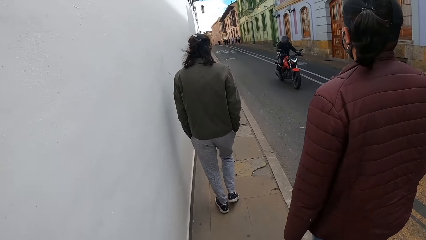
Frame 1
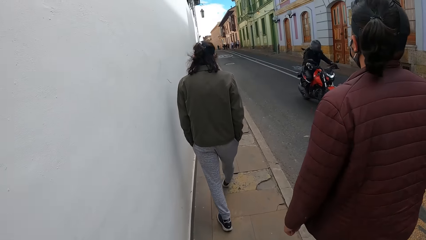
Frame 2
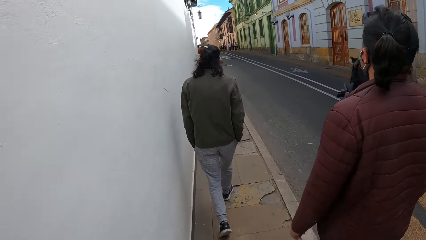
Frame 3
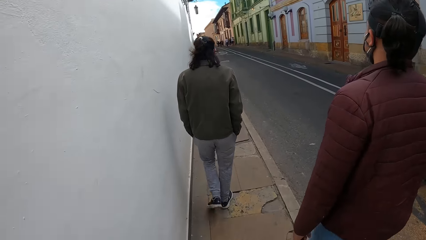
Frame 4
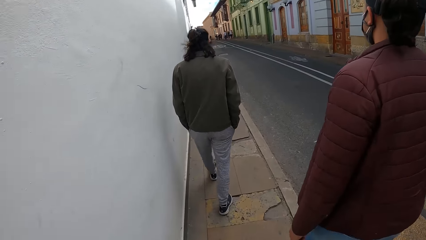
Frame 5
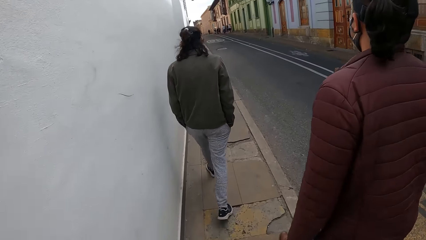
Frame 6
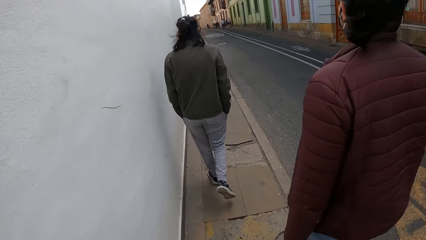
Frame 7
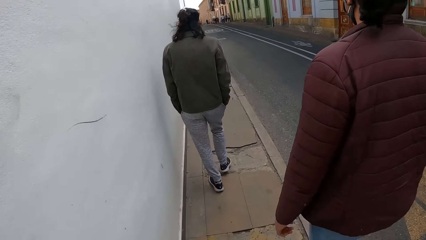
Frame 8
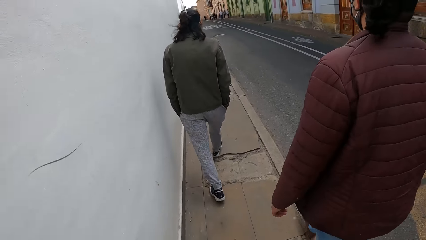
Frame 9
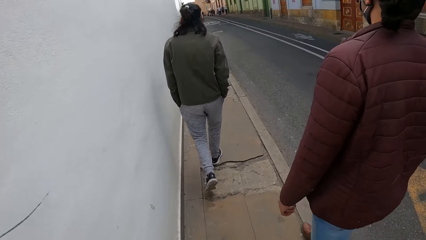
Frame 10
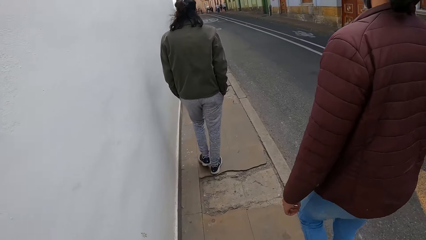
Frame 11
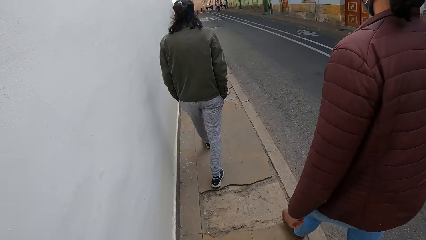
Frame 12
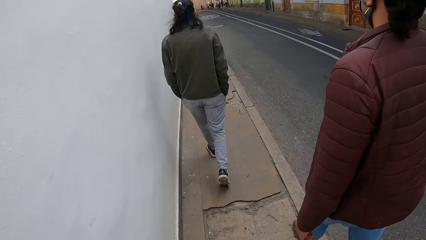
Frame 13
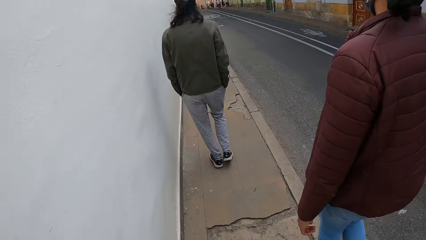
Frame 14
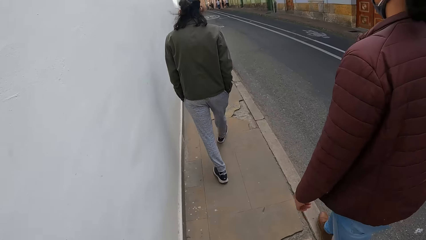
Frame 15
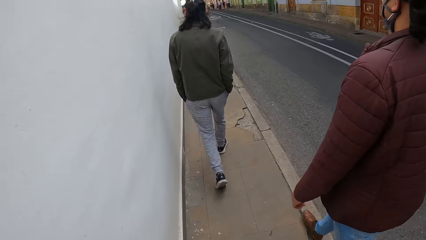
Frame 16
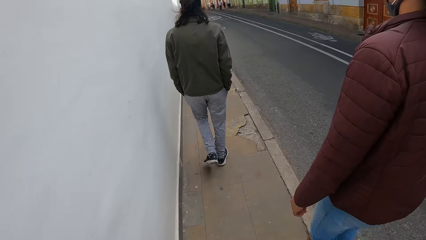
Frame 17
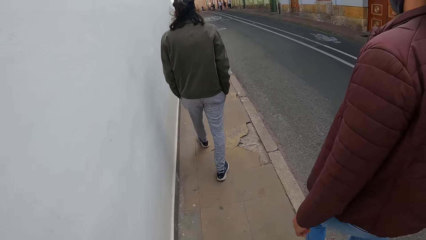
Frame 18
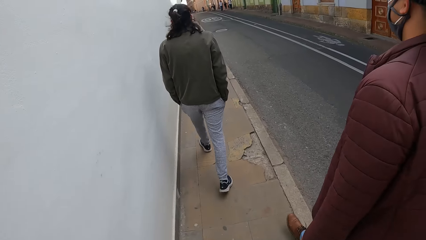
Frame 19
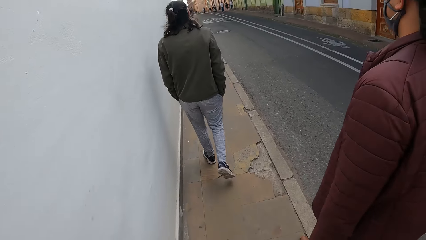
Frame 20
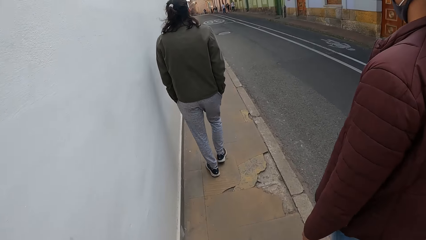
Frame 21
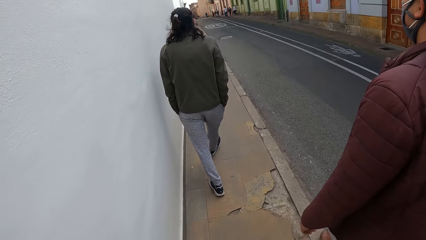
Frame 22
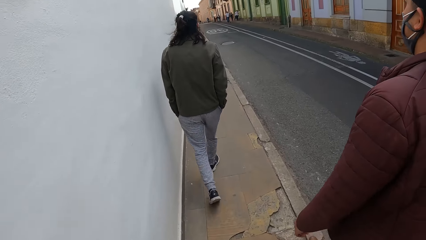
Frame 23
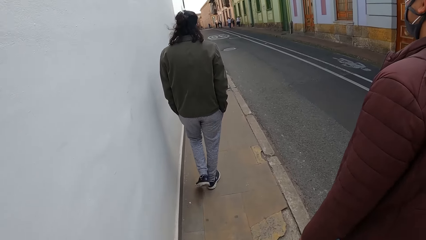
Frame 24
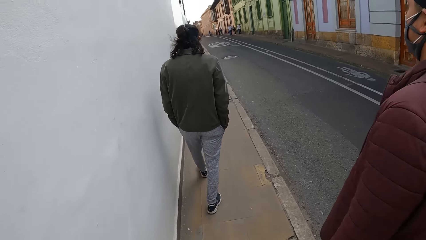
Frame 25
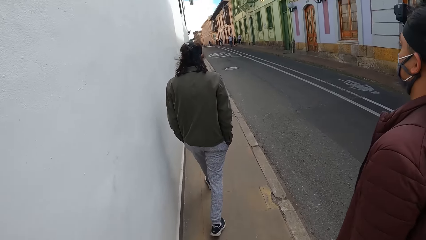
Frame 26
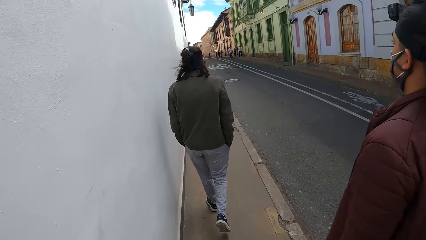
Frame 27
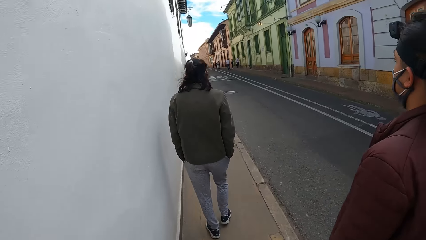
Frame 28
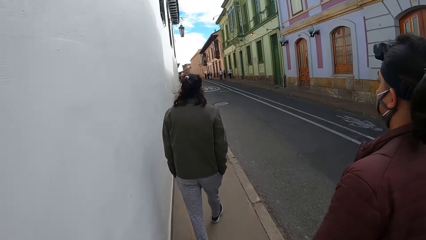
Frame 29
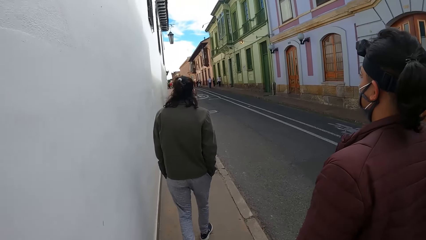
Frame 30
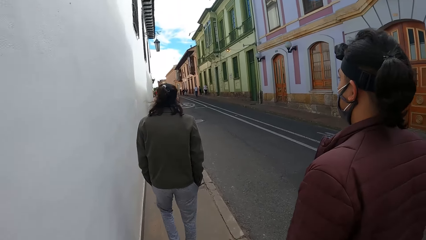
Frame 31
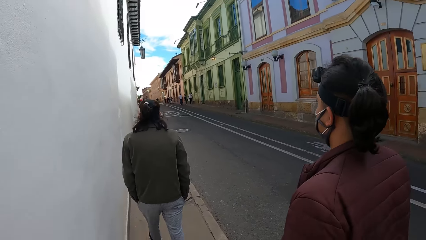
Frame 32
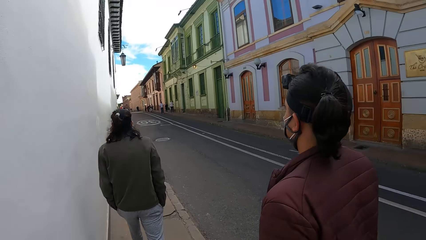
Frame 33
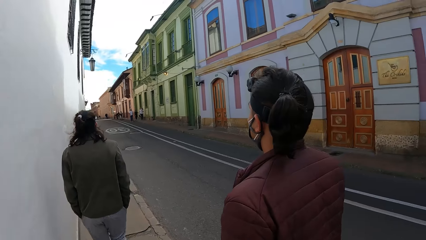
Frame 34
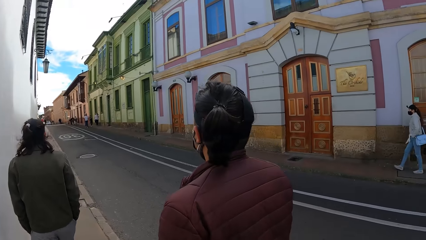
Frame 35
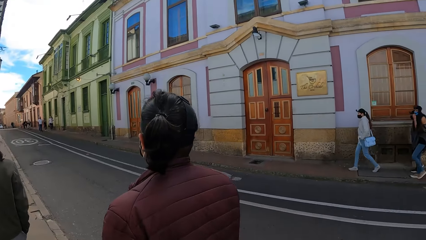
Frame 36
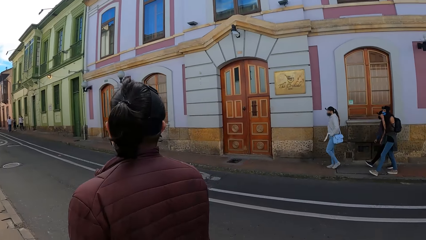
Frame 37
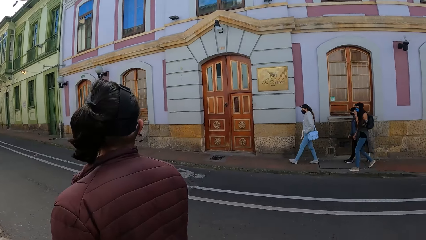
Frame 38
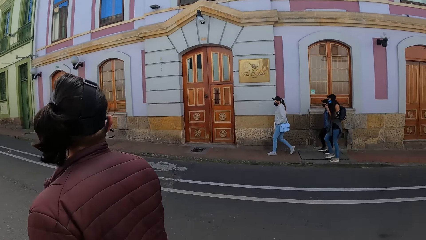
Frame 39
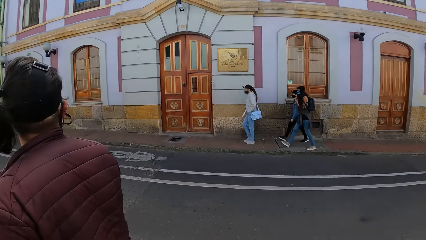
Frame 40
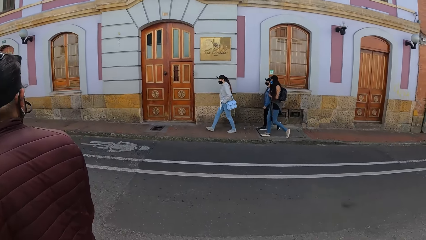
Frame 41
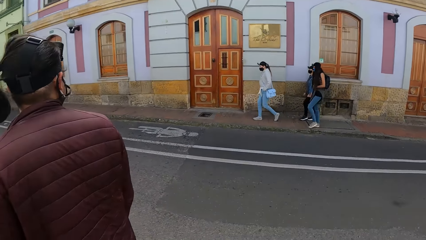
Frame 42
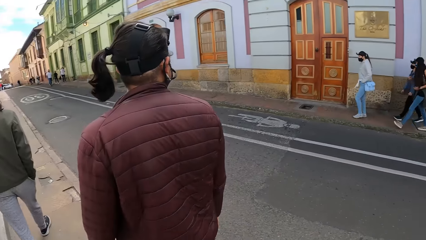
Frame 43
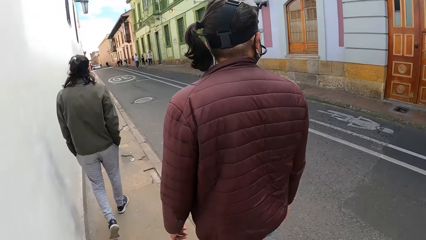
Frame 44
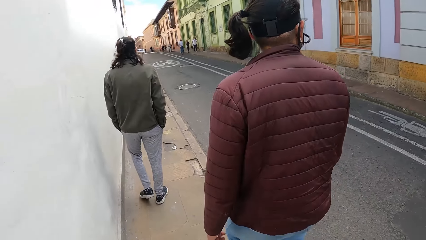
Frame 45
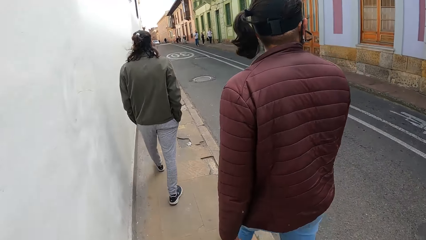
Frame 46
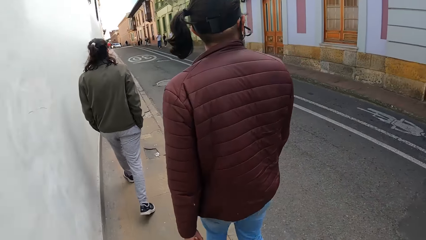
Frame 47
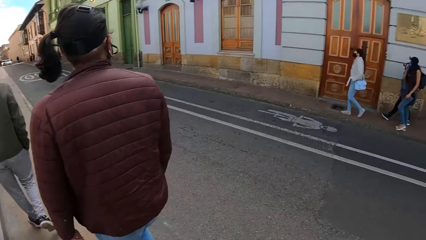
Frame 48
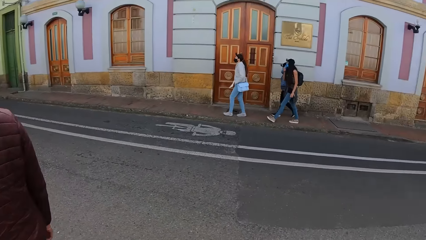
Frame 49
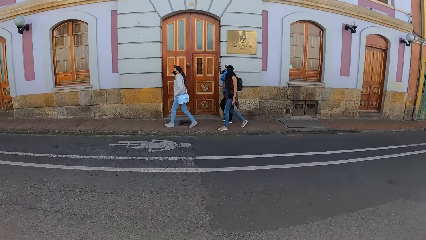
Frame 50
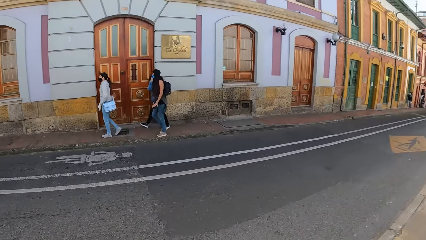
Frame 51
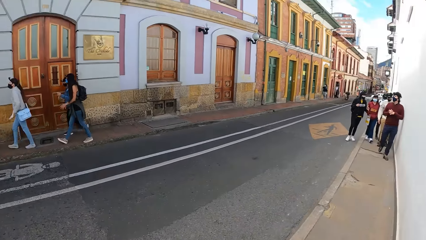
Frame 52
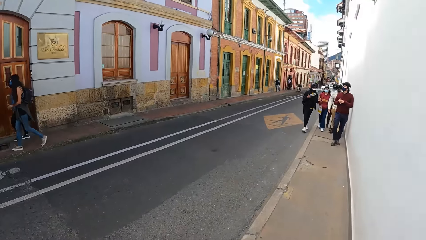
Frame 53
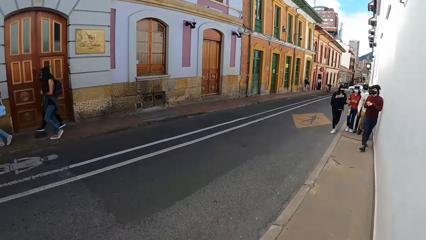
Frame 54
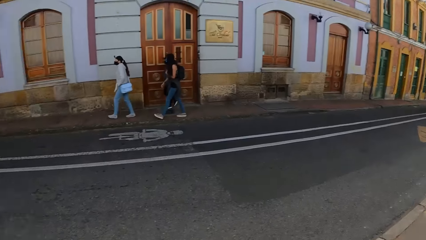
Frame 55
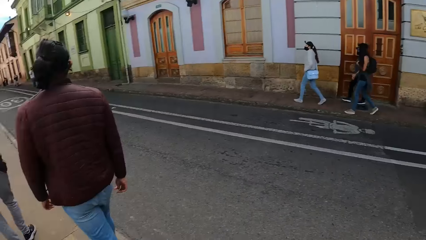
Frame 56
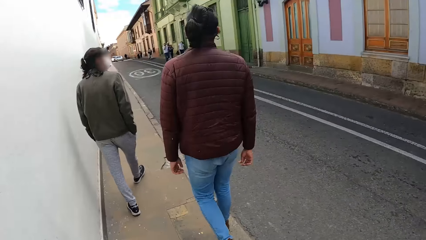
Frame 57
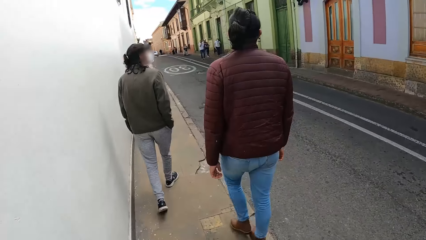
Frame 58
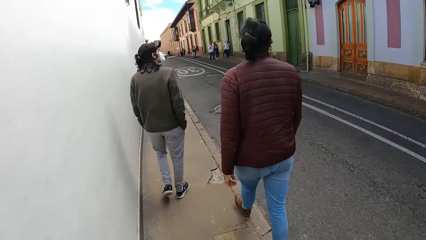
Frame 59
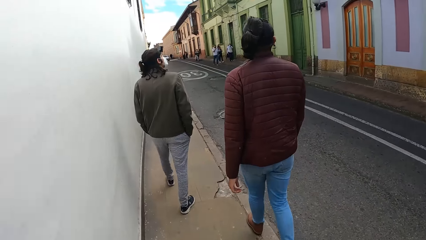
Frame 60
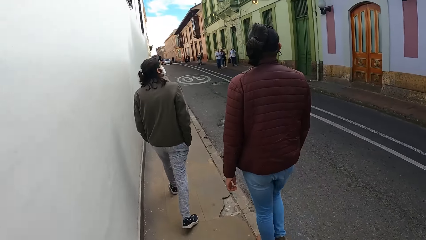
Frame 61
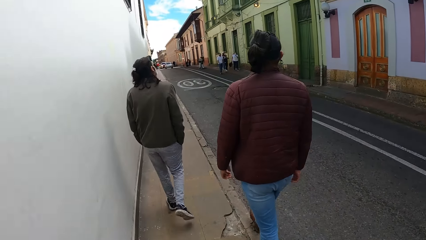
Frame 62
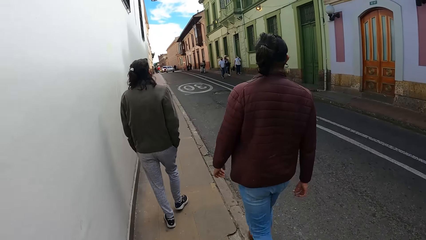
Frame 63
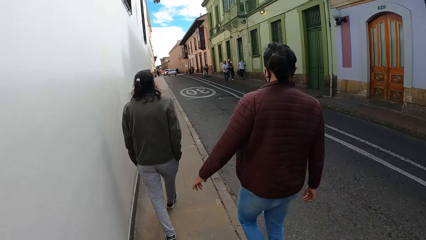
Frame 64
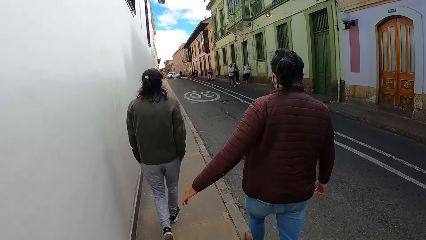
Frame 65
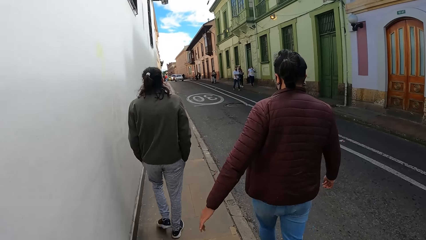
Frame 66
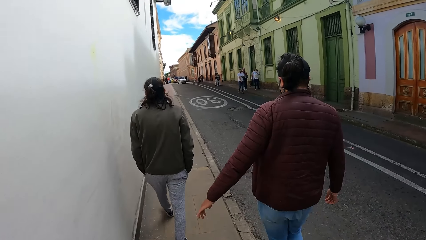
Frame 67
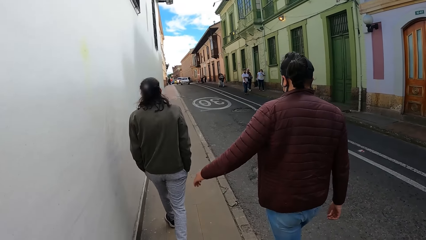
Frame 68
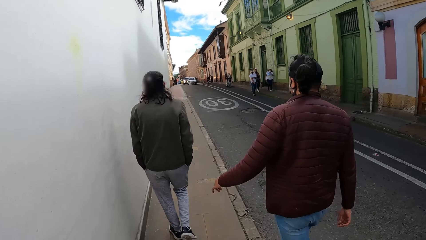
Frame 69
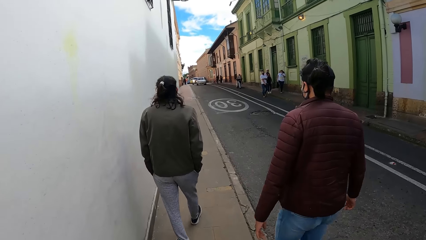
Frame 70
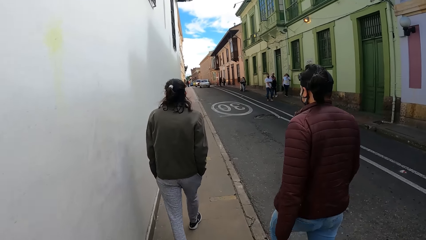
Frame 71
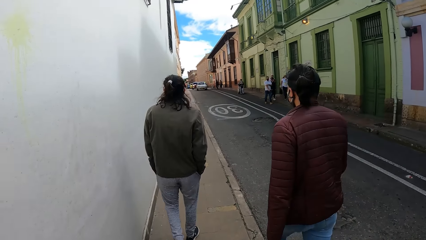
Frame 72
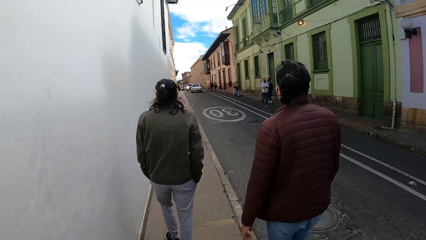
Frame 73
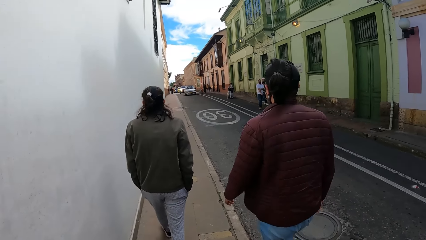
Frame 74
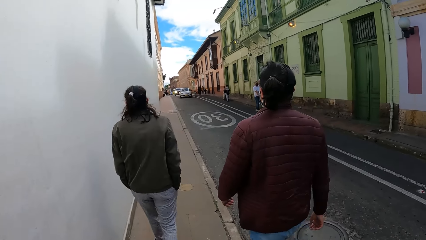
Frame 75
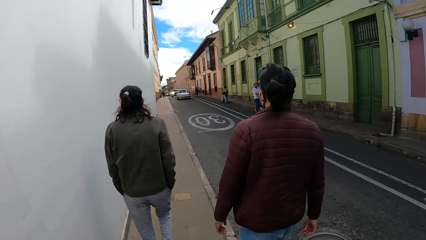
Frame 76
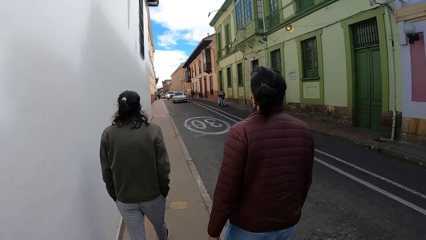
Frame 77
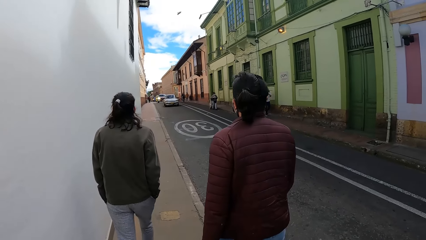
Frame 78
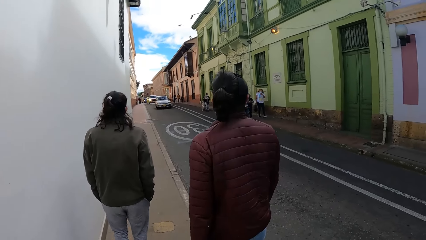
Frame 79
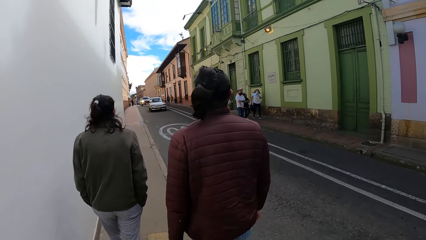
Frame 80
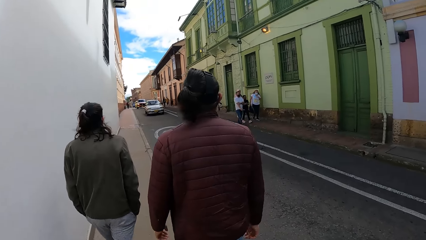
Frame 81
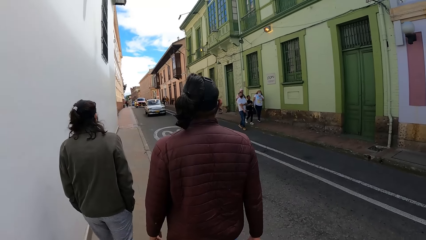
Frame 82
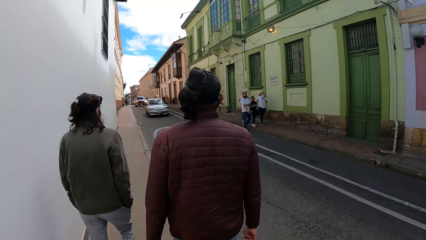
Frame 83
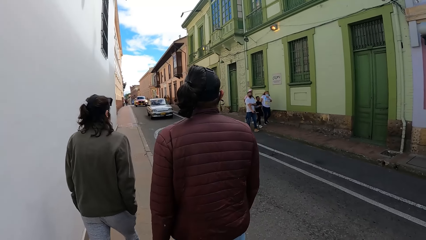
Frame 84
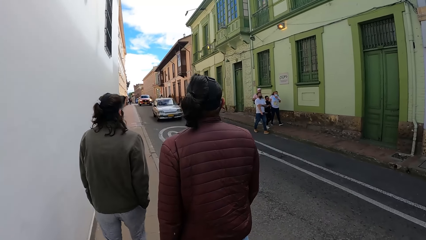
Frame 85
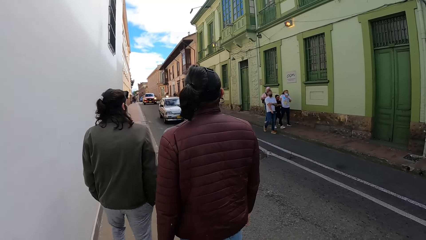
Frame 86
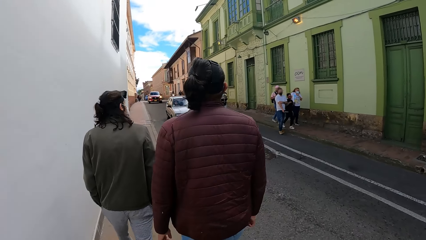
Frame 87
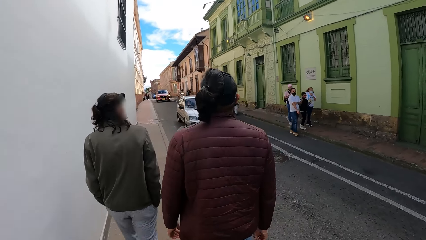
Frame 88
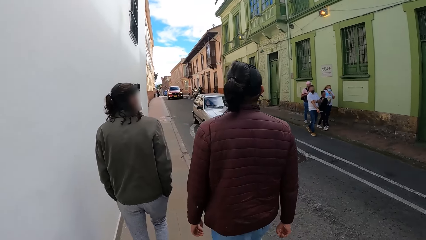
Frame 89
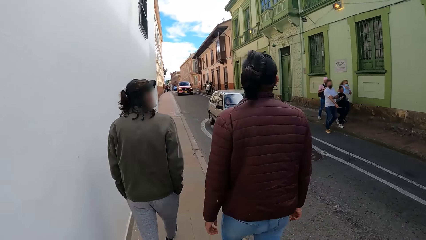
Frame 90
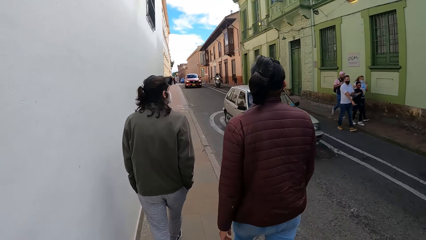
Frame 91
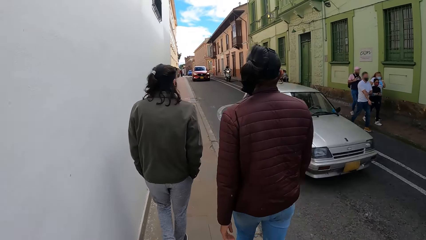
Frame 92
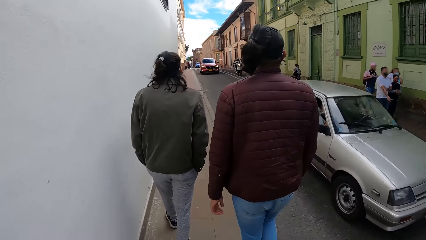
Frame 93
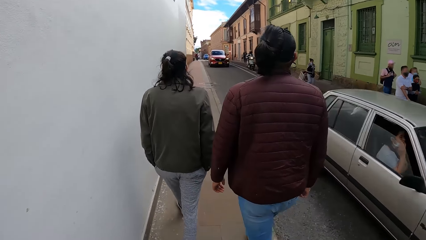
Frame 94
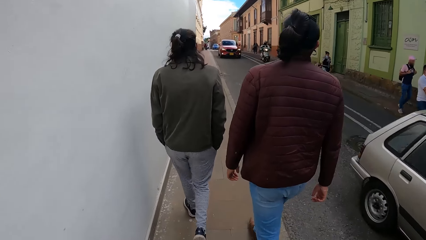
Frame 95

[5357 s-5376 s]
The camera wearer looks around the streets. A man gestures with both hands. The camera wearer walks along the pavement.
